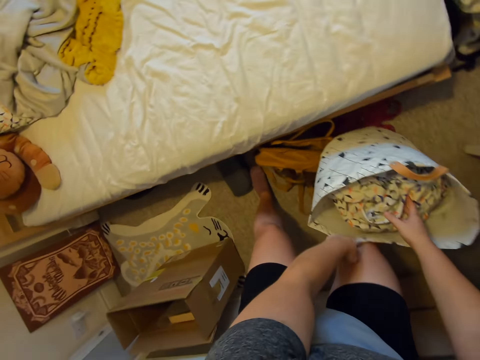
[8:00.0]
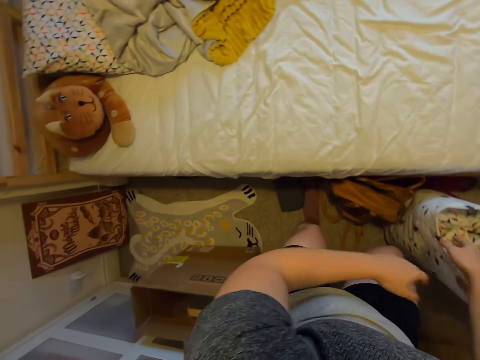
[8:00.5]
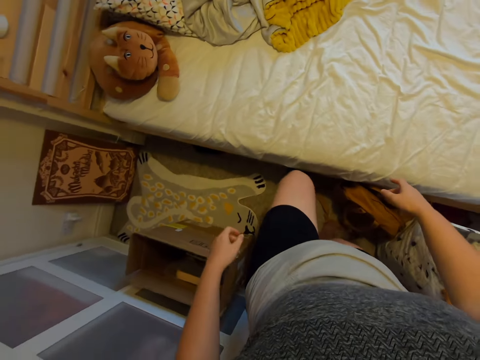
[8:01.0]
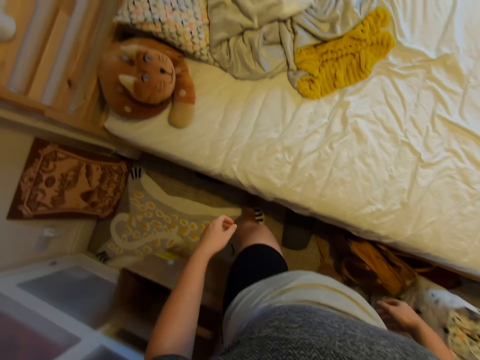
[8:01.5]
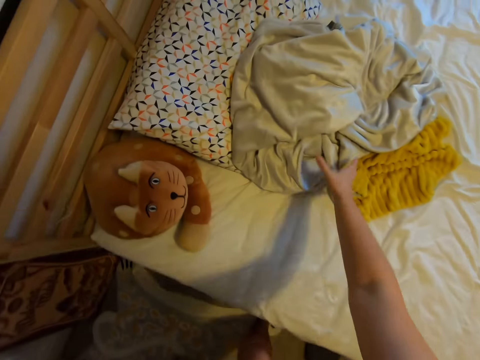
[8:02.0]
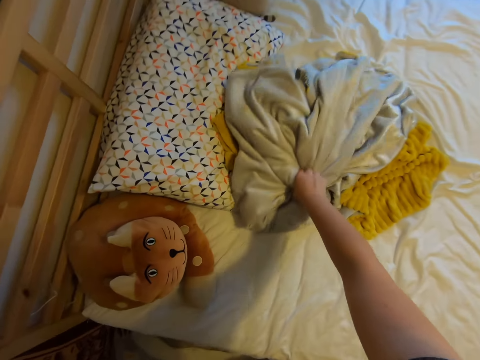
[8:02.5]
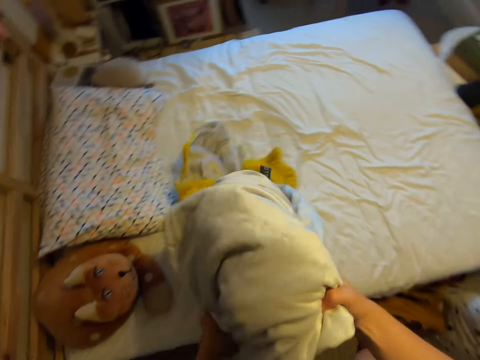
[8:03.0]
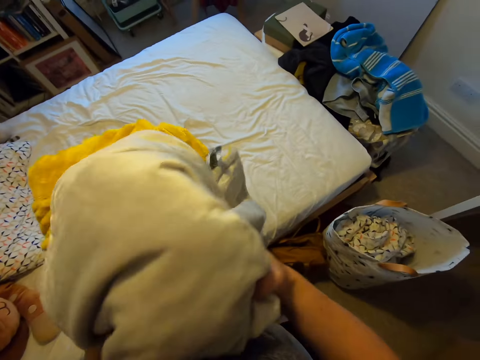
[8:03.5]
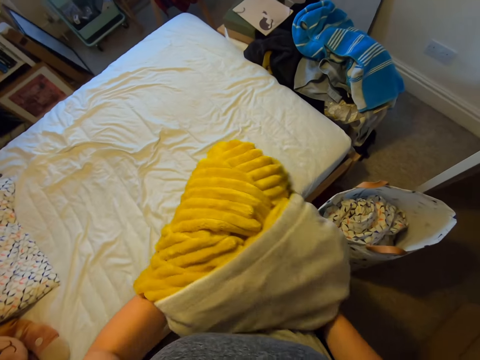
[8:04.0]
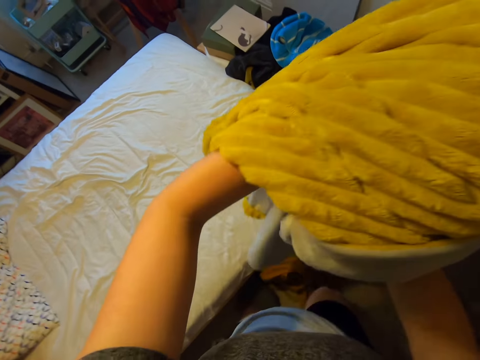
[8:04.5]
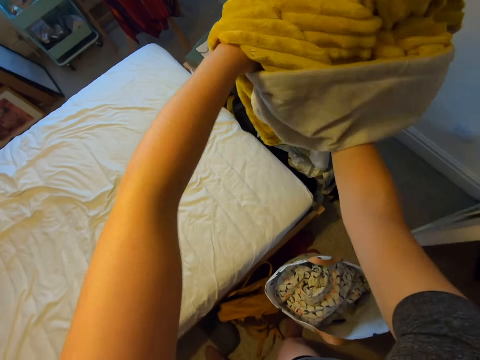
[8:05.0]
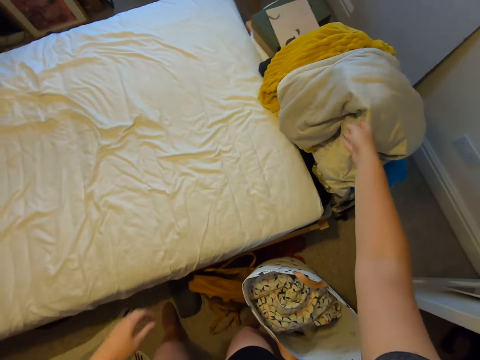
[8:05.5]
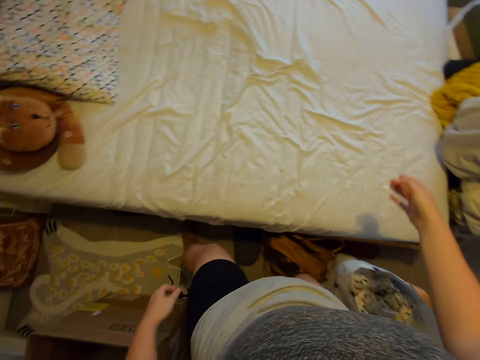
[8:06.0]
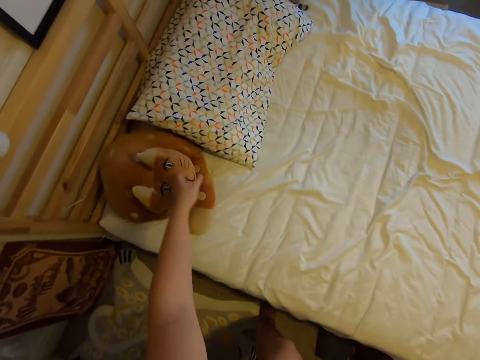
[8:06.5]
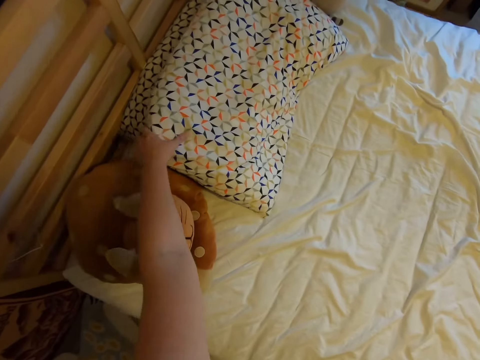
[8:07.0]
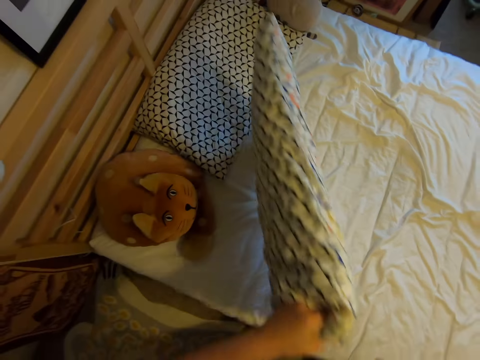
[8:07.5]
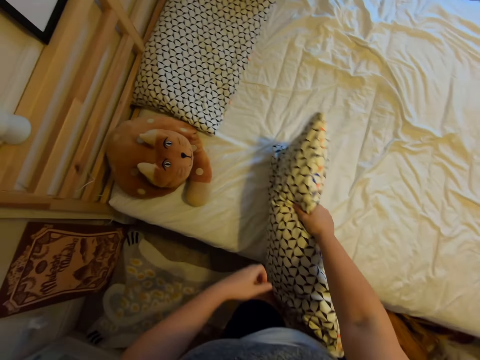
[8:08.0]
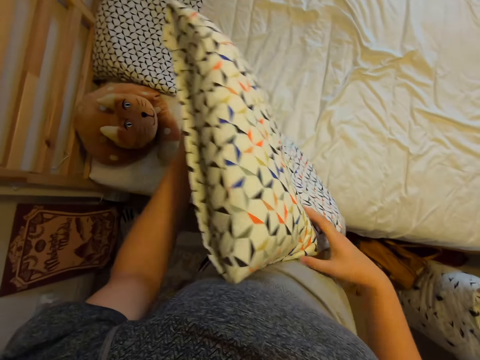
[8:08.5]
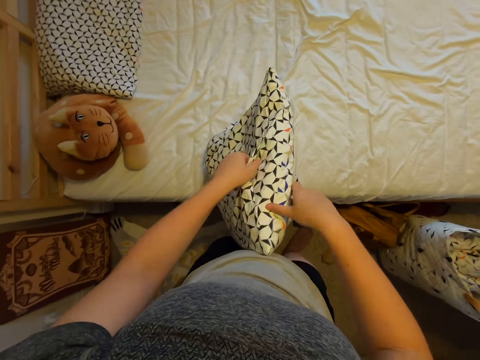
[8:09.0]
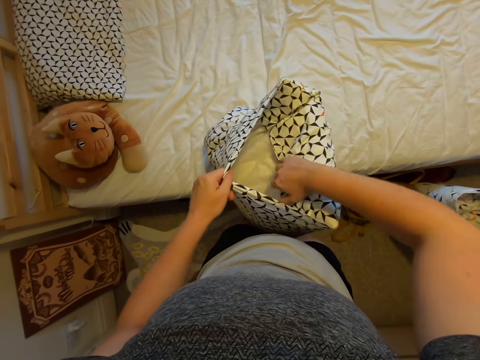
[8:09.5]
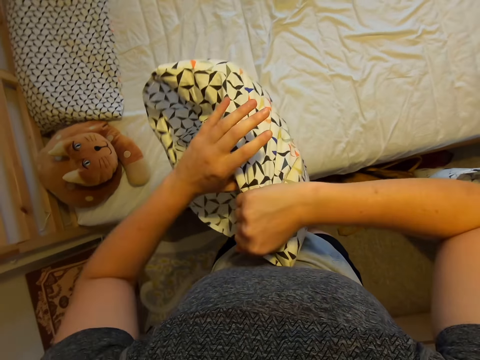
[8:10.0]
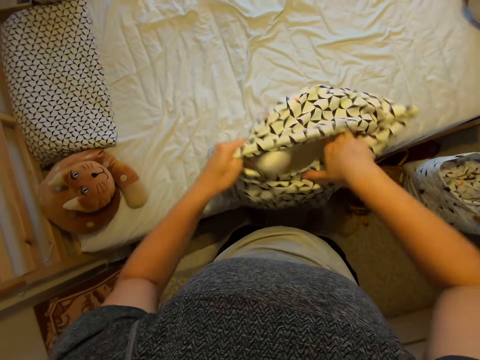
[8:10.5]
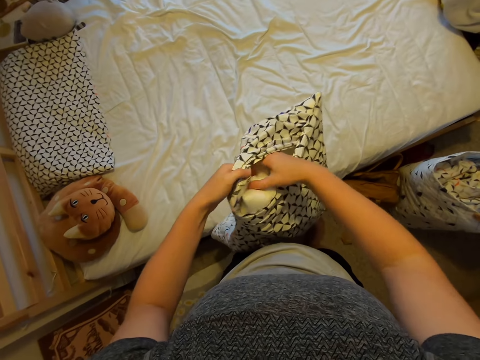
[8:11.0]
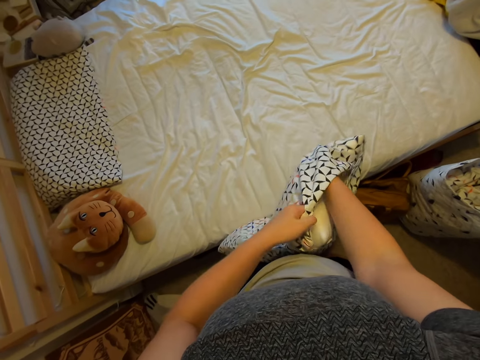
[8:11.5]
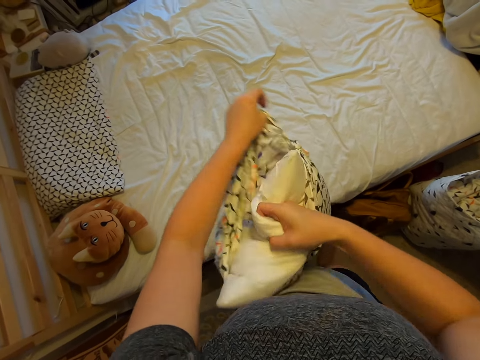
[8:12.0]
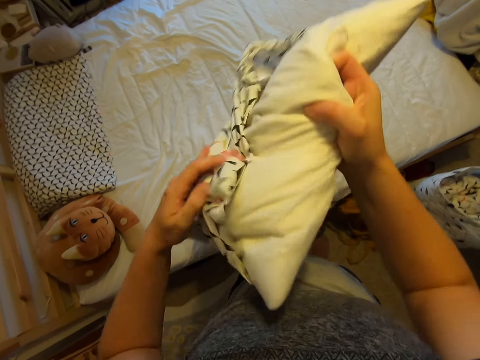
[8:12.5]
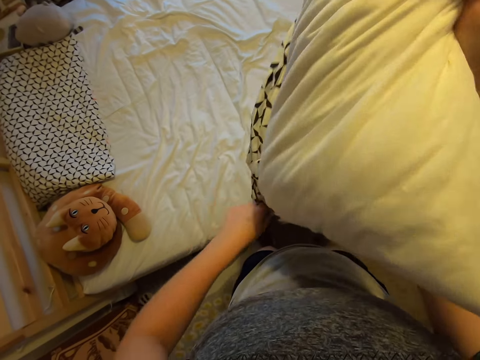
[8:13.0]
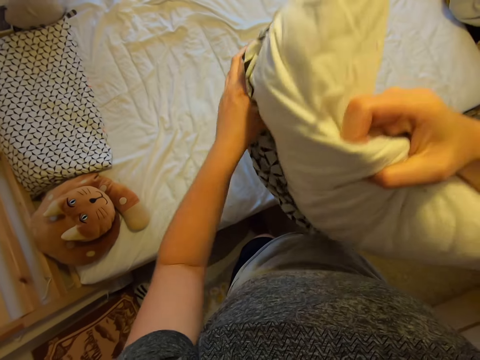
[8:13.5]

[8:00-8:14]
The camera wearer moves around. They pick up a blanket on the bed. They move around. They drop the blanket on other clothes. They move around. They pick up a pillow on the bed. They remove the pillow case.

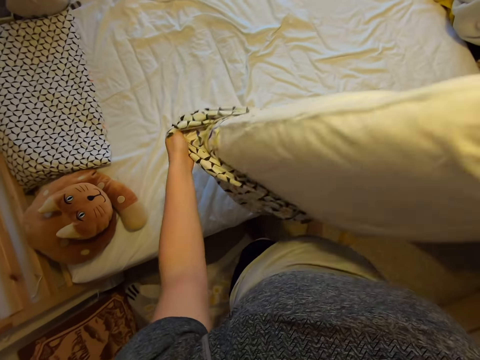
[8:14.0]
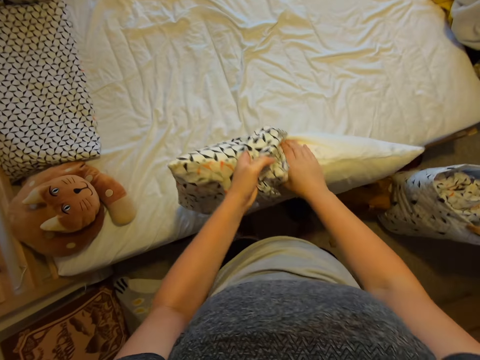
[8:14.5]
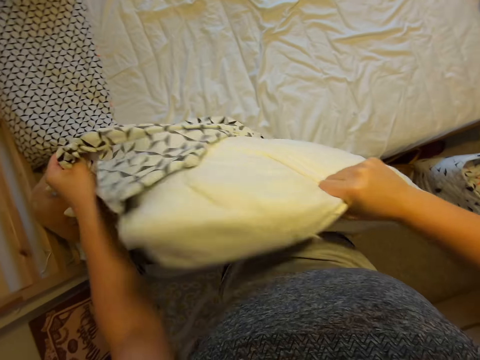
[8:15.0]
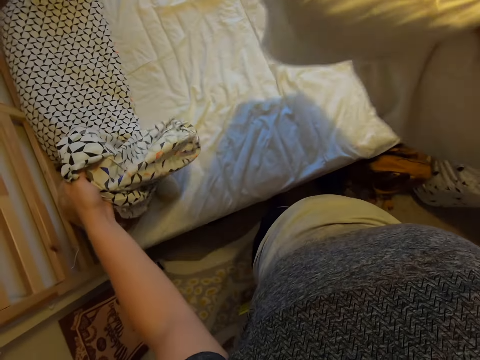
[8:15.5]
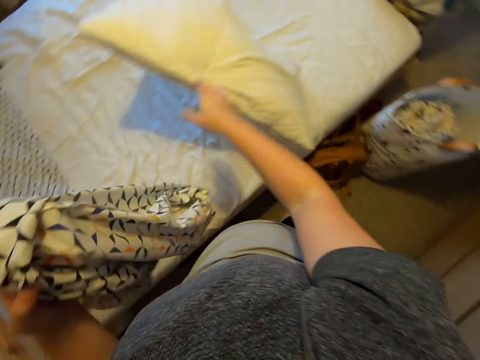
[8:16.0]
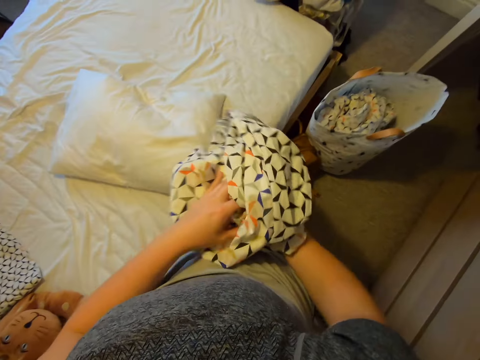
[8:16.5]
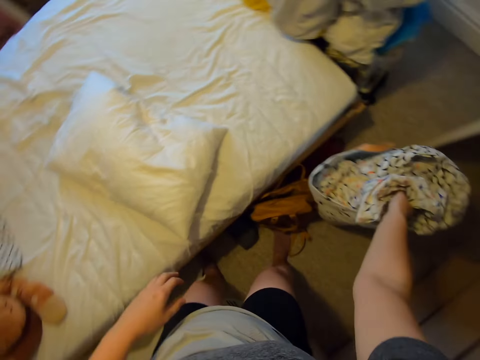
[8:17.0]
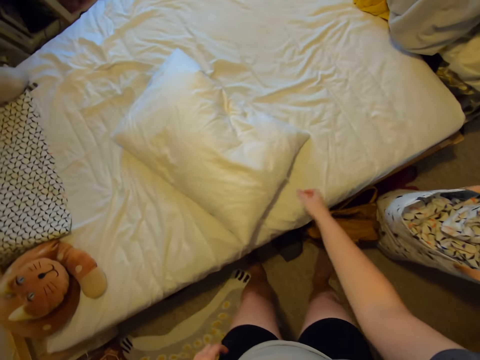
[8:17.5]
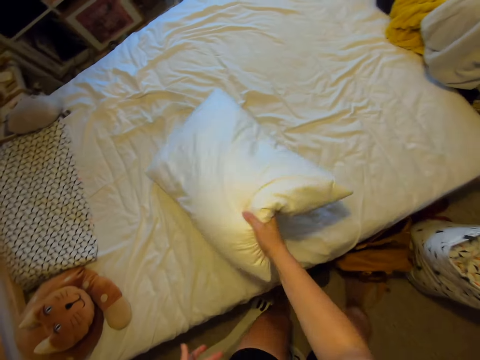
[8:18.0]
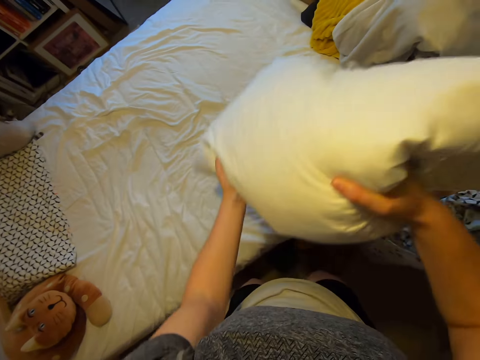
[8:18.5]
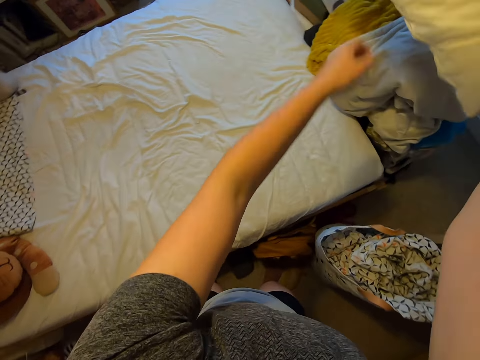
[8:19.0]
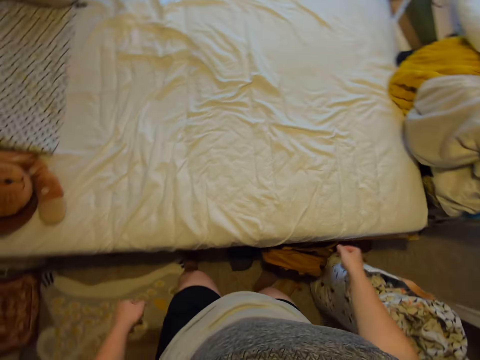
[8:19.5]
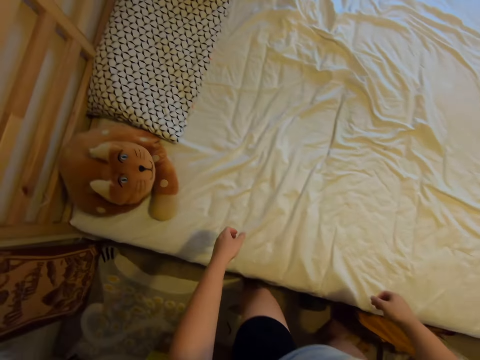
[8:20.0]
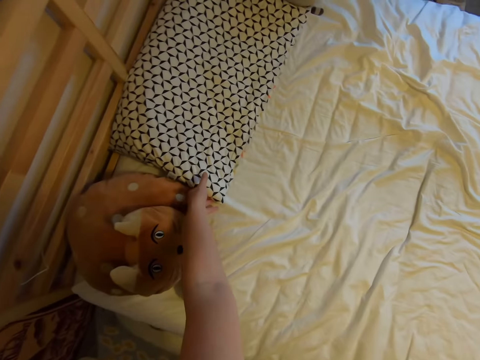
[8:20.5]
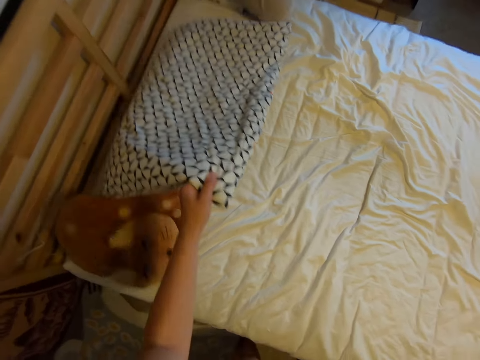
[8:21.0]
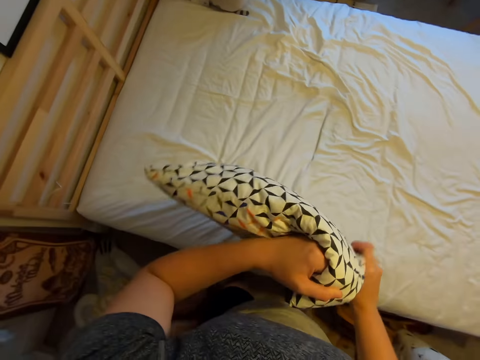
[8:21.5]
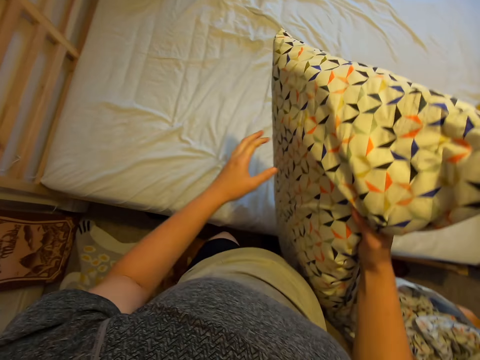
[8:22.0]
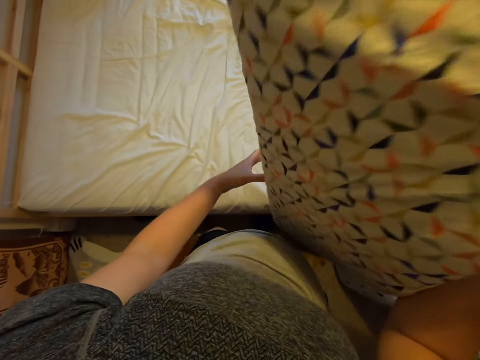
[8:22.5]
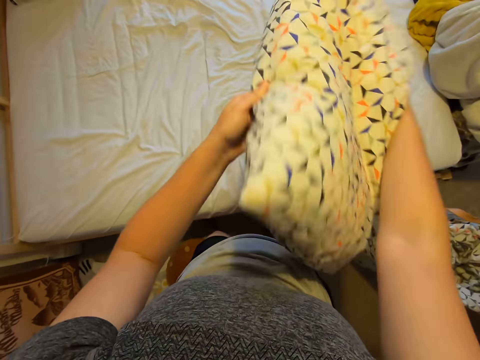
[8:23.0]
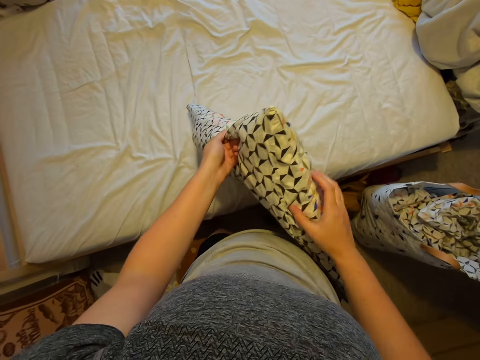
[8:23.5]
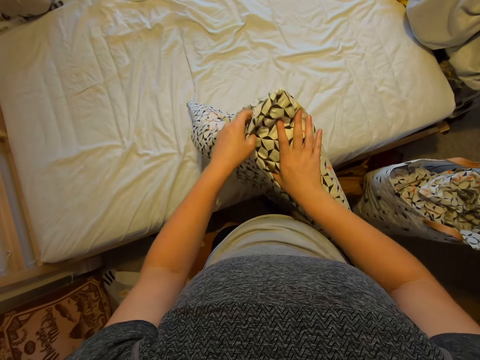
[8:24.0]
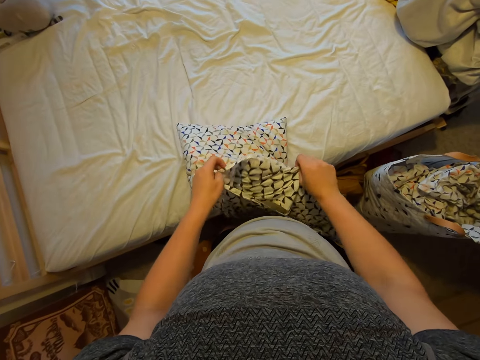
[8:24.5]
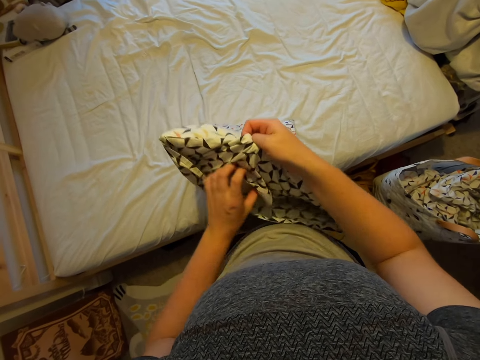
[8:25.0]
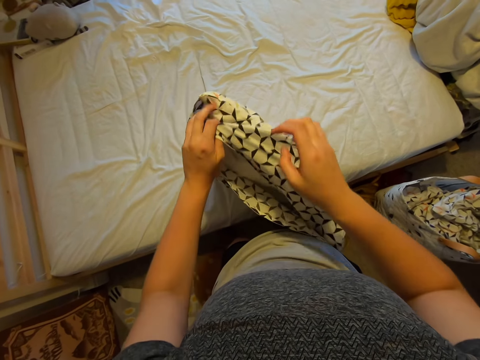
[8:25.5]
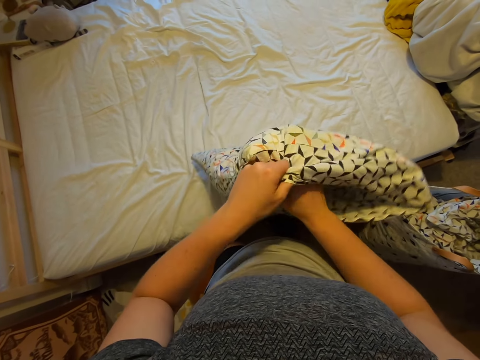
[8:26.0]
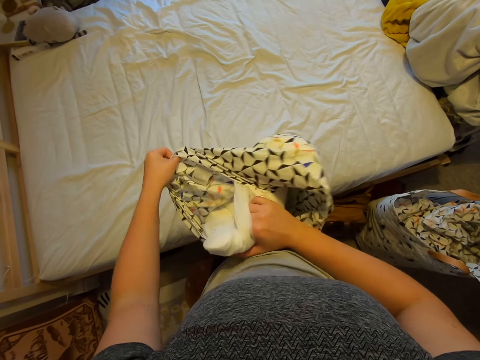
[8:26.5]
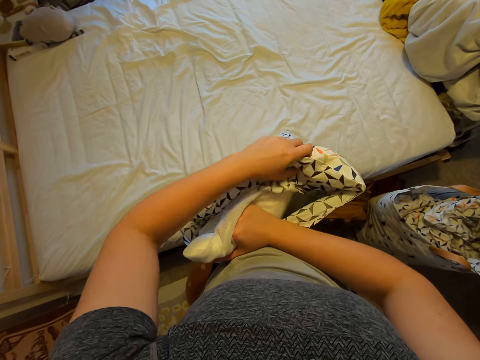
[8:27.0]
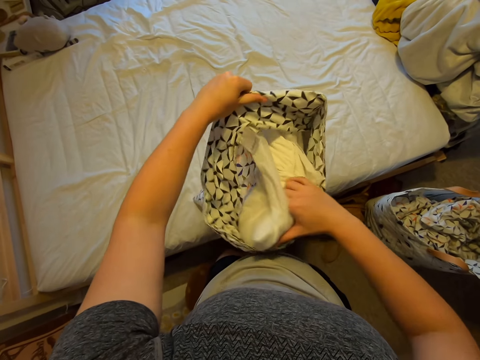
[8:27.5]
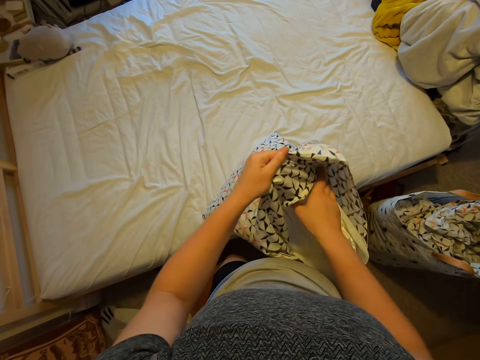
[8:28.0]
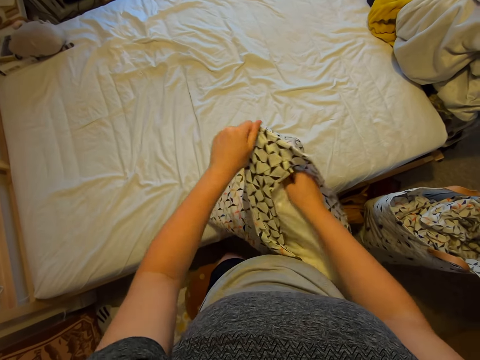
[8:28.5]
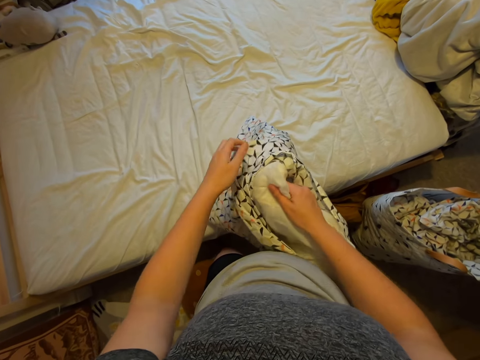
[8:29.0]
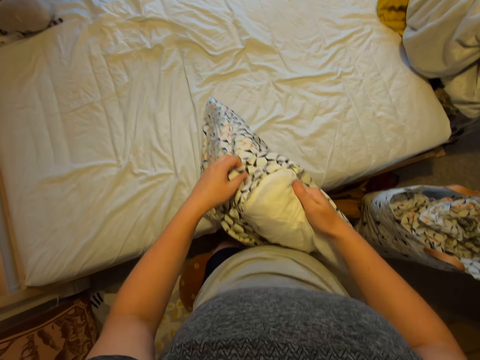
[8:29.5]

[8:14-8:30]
The camera wearer puts a pillow on the bed. They pick up a pillow case with the other hand. They put the pillow case in the bag. They pick up the pillow on the bed. They throw the pillow on the blanket. They move around. They pick up the pillow on the bed. They turn the pillow. They remove the pillow case.
